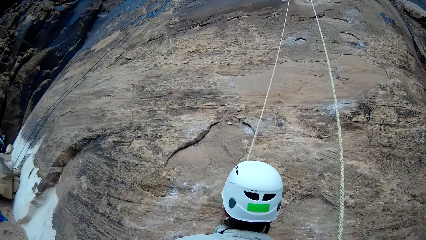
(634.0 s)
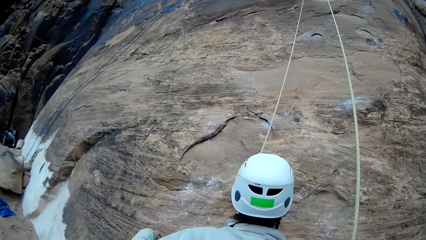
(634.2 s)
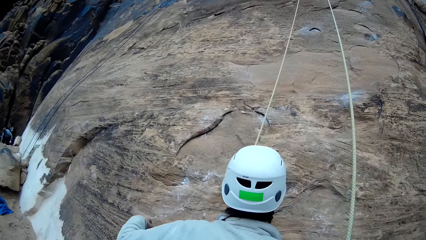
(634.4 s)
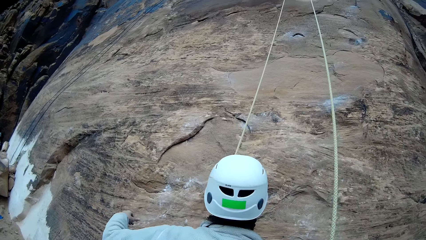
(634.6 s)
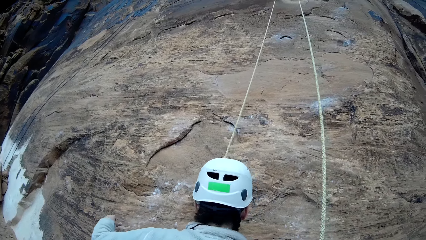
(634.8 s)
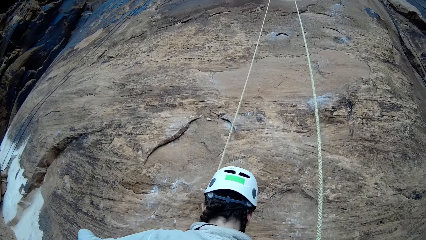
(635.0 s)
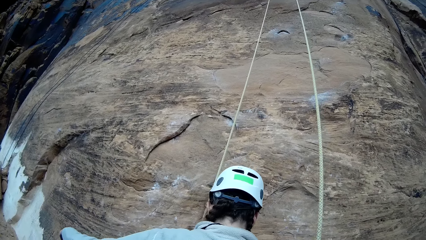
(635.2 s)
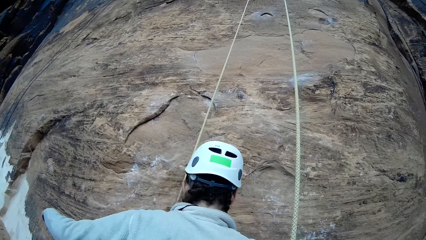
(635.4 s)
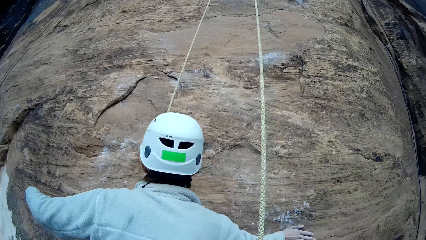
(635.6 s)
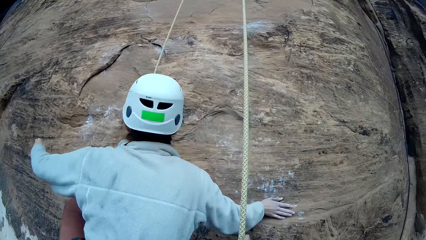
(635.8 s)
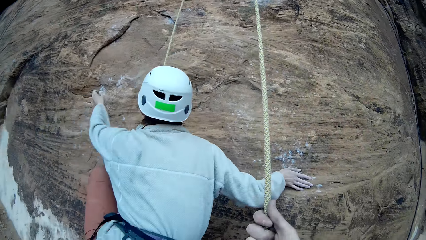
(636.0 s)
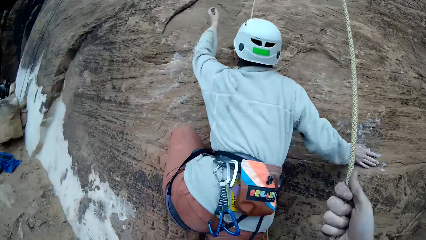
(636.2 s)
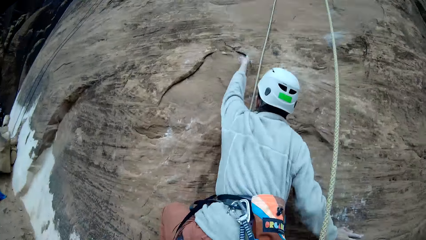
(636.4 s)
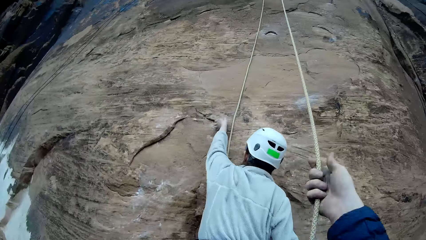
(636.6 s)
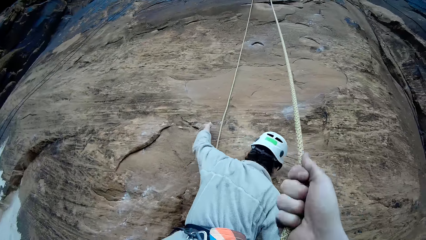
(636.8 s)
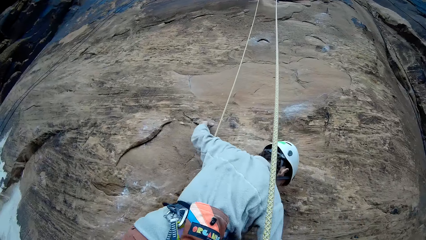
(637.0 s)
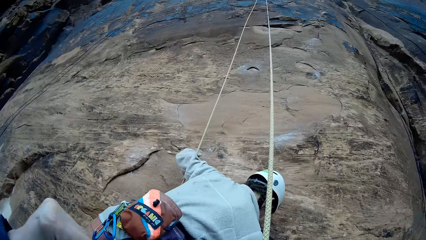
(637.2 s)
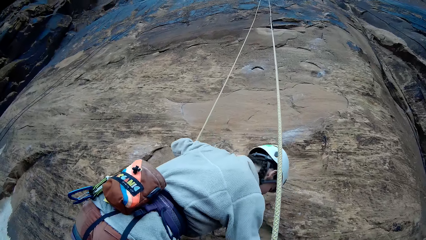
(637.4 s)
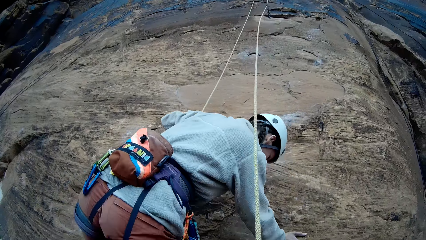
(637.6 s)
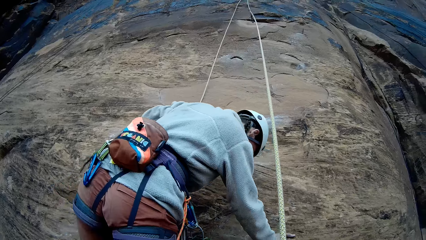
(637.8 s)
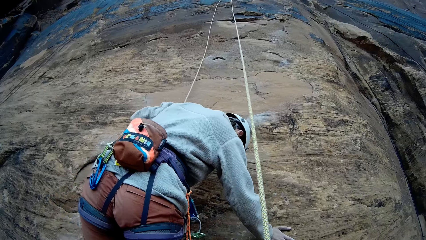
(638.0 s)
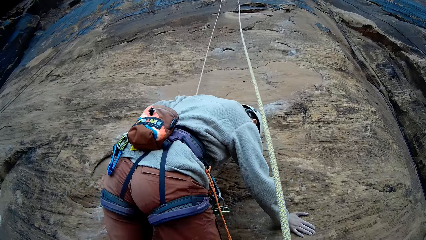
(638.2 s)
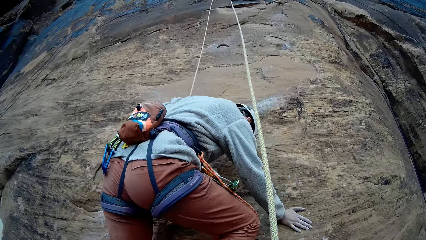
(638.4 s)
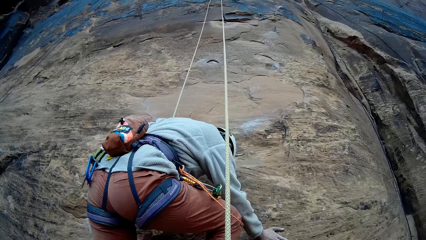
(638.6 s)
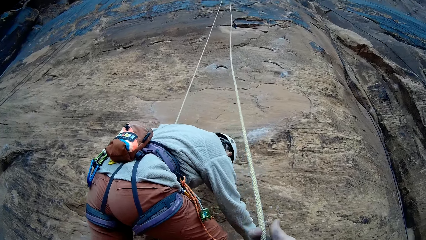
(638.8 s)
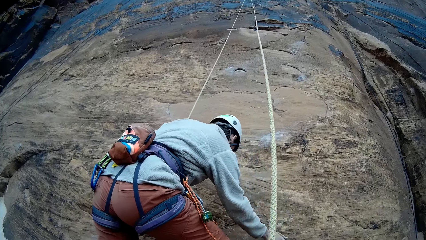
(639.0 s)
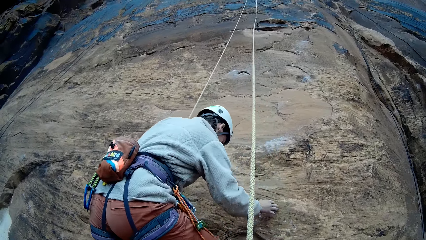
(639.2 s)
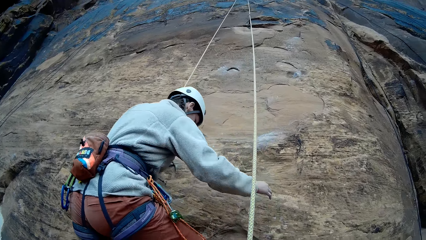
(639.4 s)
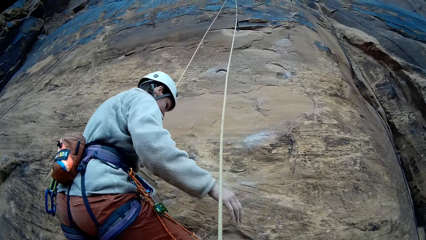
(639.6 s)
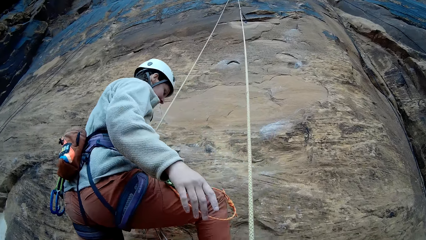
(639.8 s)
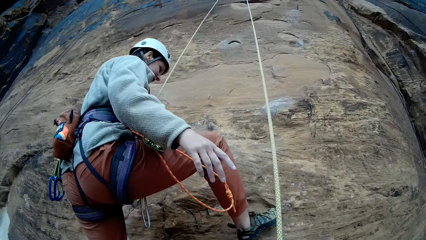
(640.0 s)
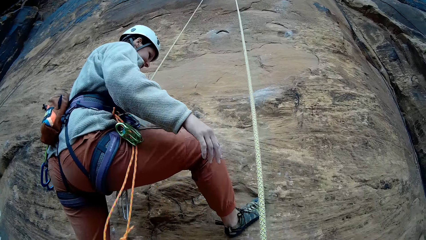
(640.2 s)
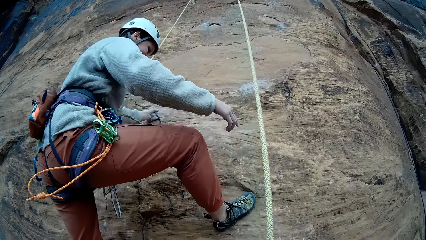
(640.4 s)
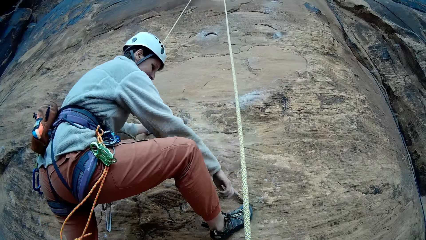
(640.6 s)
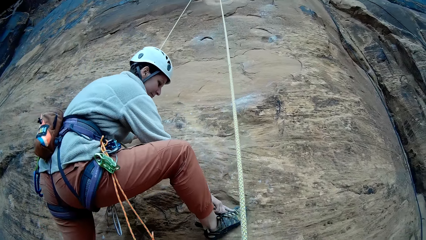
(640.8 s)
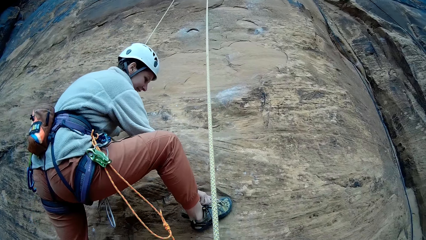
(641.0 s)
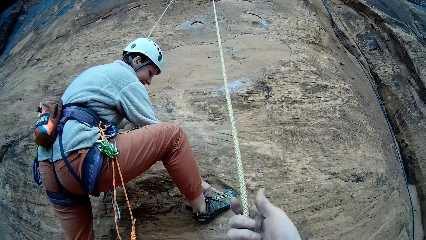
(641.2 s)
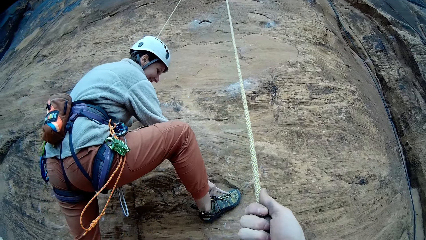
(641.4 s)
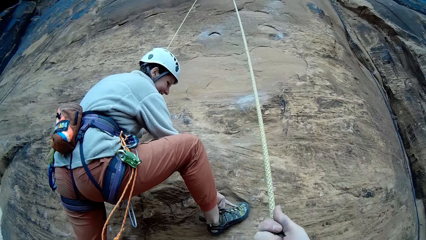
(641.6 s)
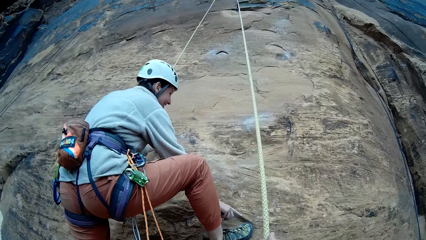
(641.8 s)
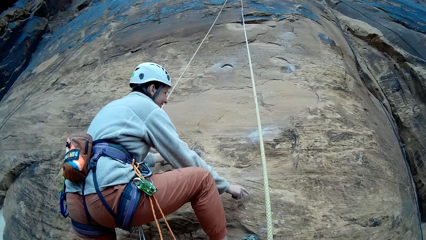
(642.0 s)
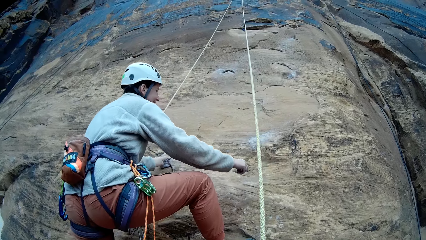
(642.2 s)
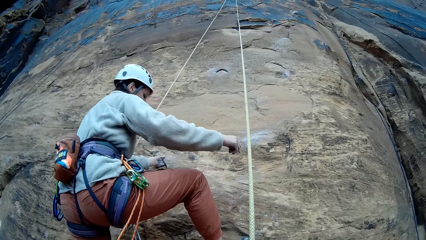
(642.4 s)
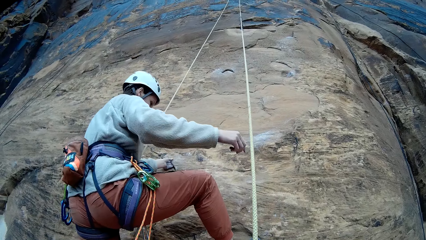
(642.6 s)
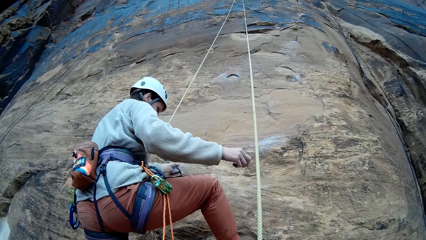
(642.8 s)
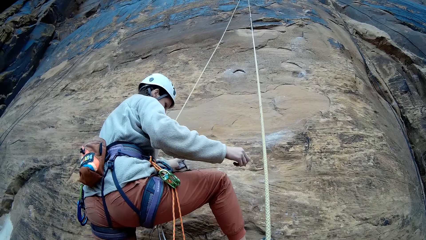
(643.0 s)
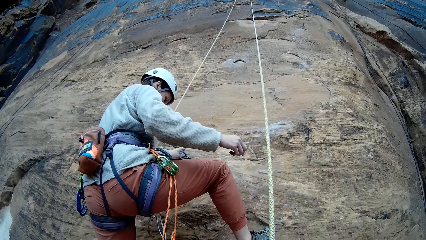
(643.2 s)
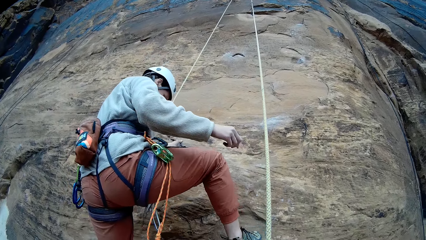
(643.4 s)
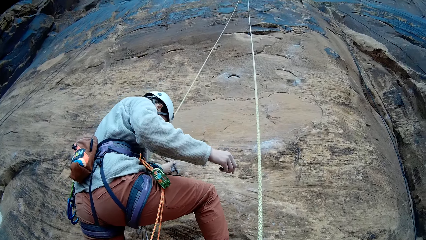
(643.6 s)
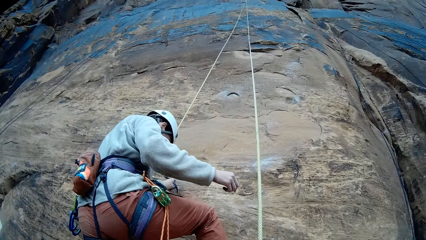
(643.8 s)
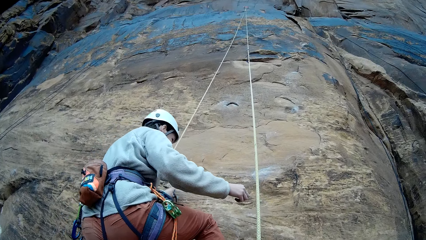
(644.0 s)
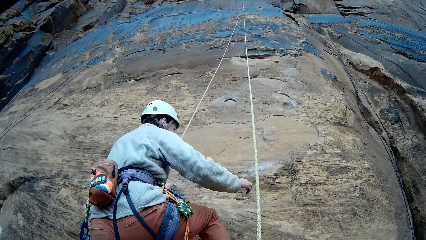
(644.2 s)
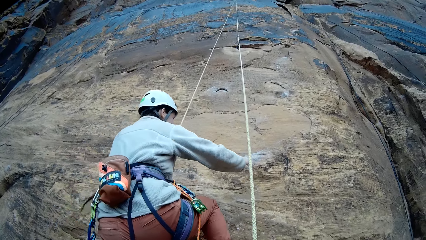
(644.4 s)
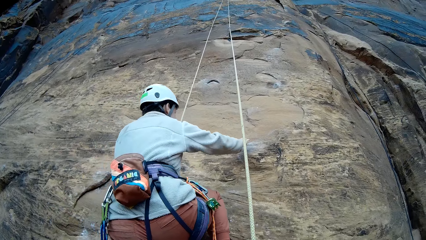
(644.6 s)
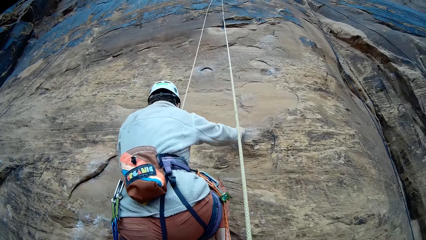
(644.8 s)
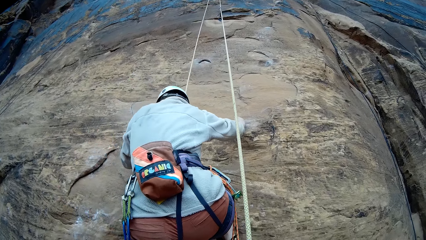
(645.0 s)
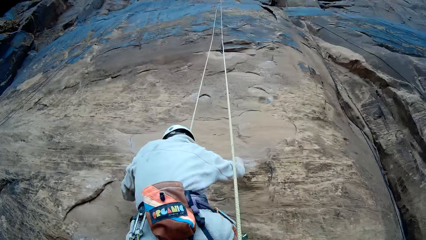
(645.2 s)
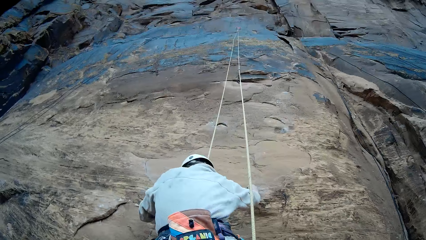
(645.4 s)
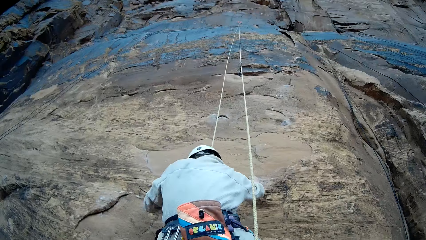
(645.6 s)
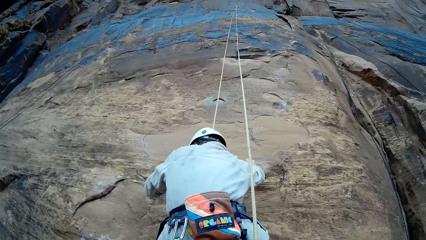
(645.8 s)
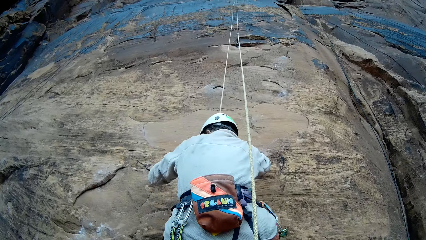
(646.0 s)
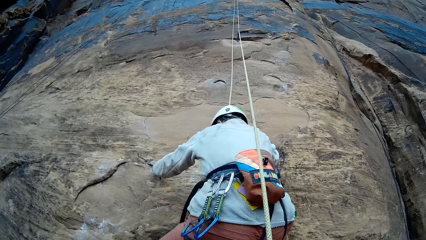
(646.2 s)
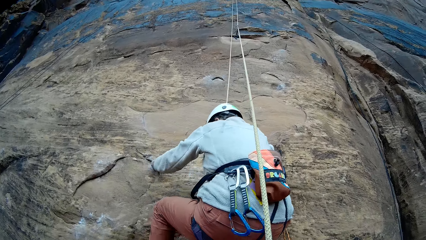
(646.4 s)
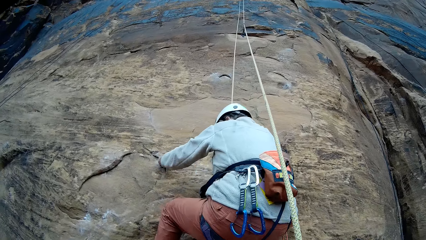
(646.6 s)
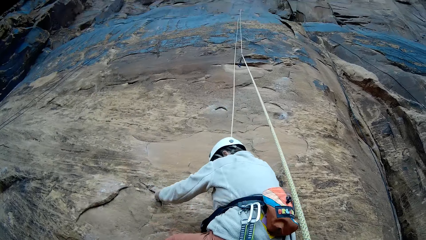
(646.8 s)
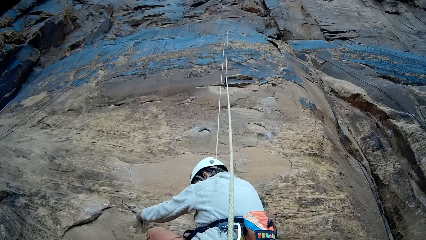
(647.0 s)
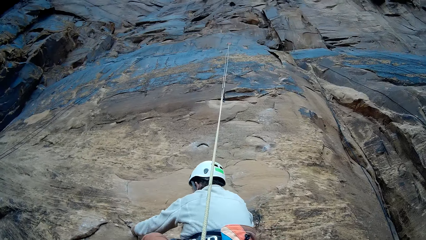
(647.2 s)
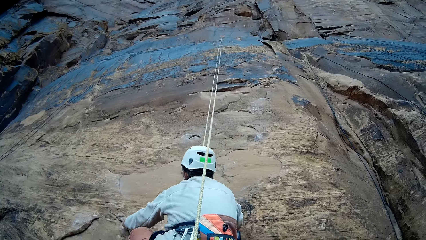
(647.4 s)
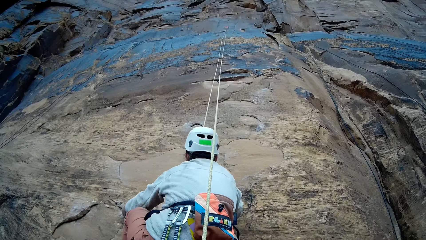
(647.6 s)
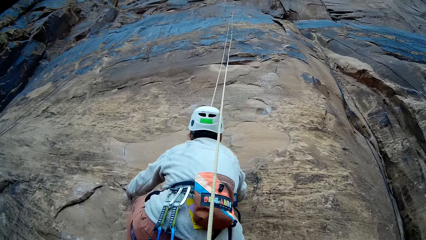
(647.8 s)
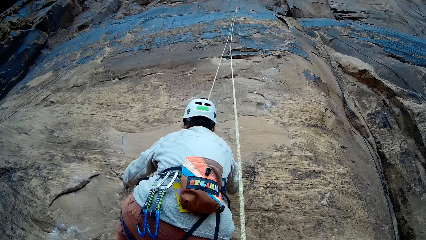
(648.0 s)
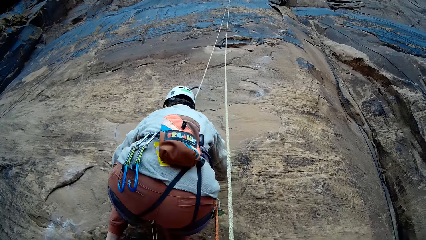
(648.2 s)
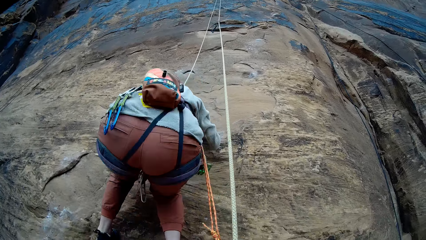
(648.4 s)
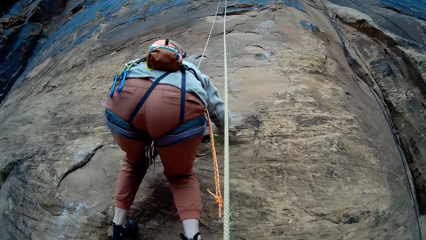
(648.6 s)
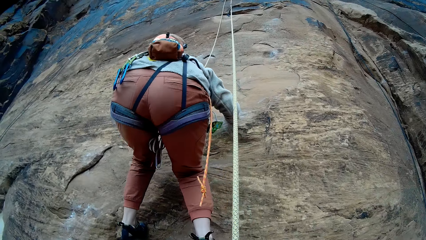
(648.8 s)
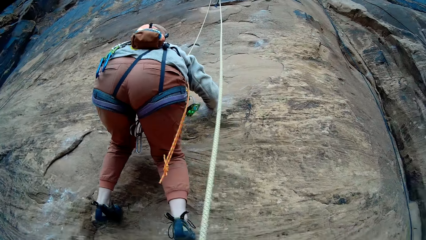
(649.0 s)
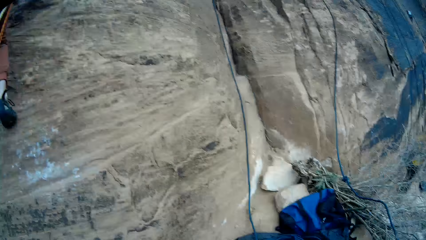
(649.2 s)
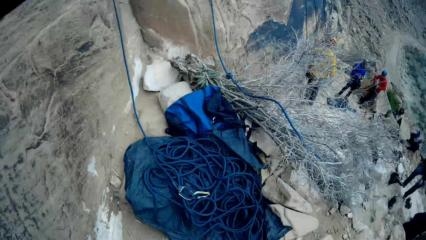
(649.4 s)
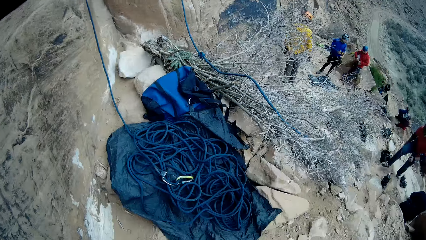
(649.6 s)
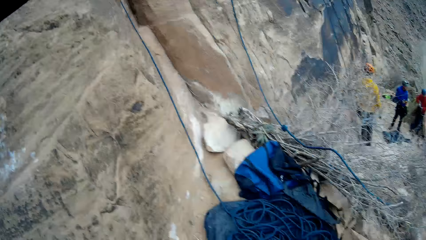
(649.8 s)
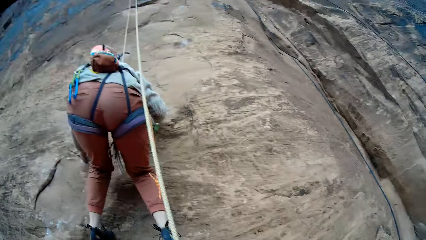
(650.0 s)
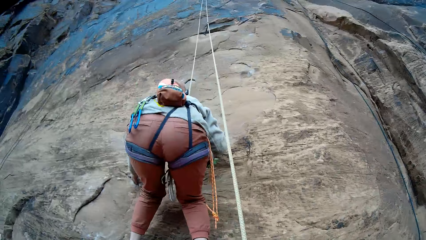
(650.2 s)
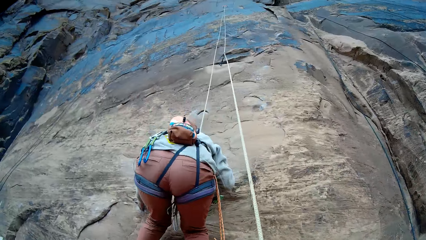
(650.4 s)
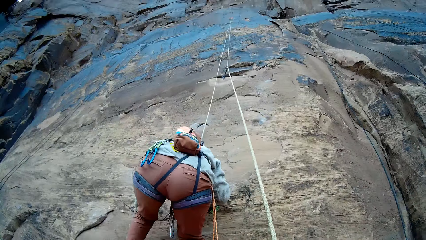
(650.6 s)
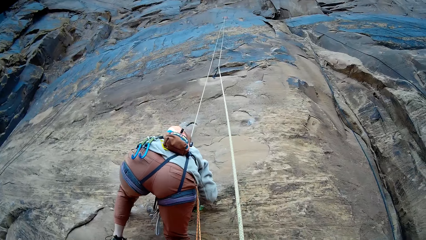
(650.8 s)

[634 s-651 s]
The camera wearer pulls the rope. The woman climbs. The camera wearer pulls the rope. The woman touches the shoes and climbs. The camera wearer looks around.
